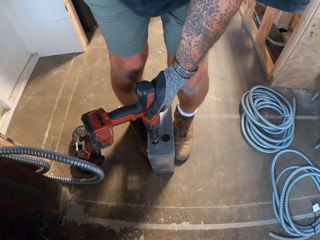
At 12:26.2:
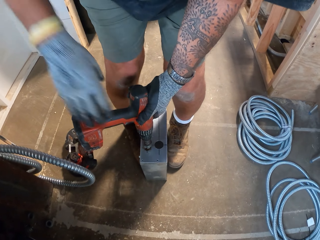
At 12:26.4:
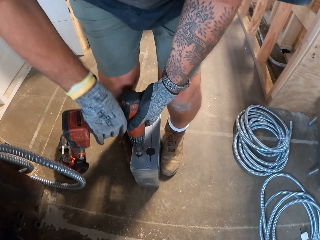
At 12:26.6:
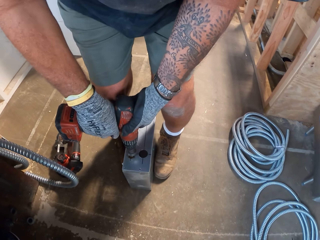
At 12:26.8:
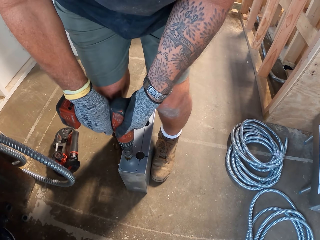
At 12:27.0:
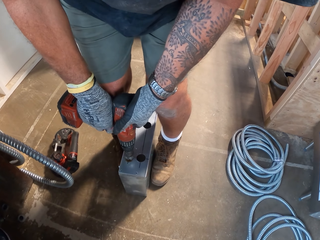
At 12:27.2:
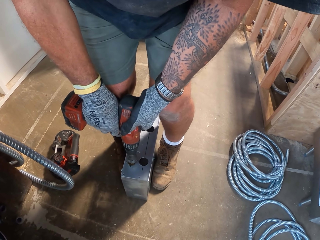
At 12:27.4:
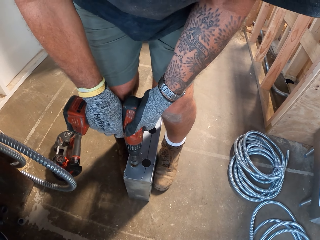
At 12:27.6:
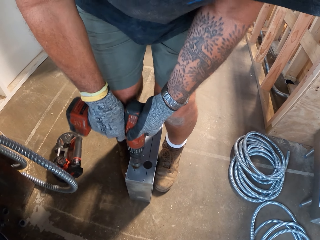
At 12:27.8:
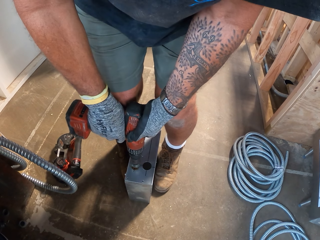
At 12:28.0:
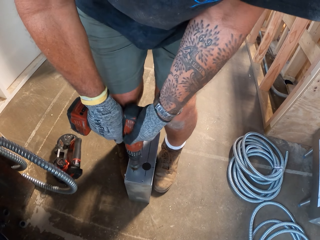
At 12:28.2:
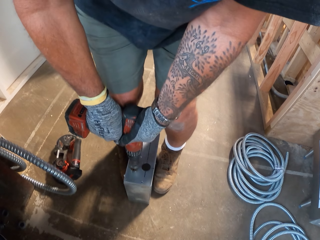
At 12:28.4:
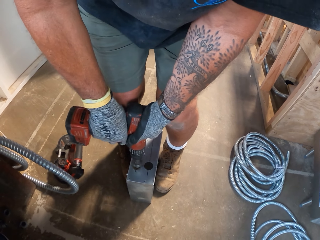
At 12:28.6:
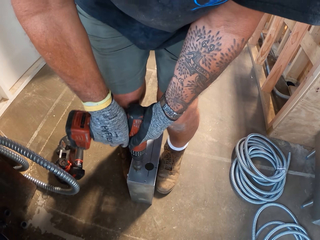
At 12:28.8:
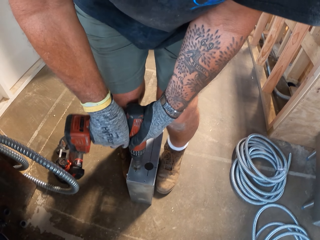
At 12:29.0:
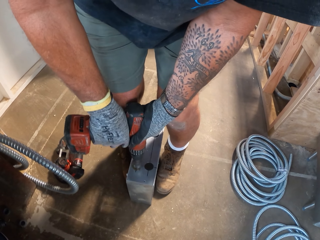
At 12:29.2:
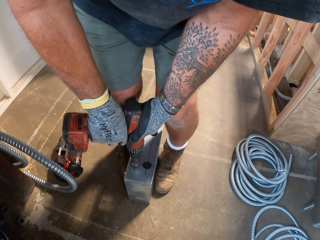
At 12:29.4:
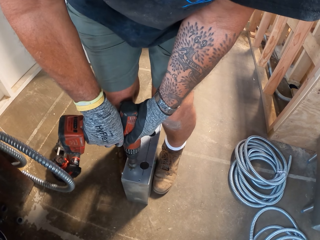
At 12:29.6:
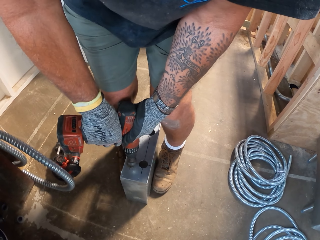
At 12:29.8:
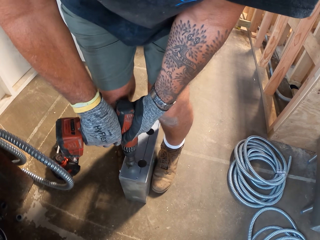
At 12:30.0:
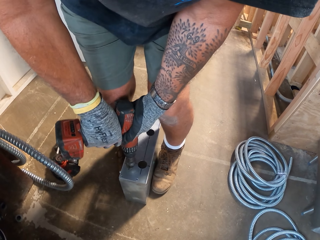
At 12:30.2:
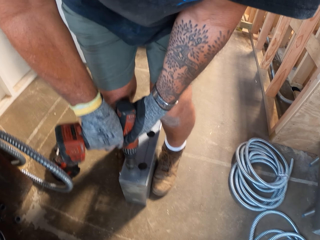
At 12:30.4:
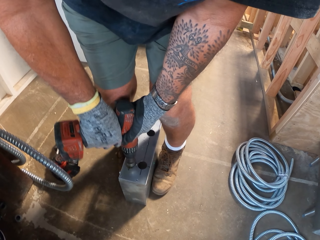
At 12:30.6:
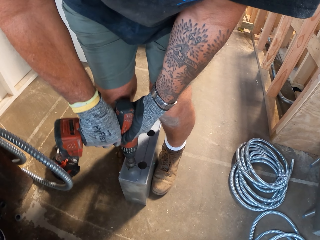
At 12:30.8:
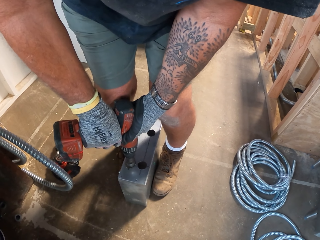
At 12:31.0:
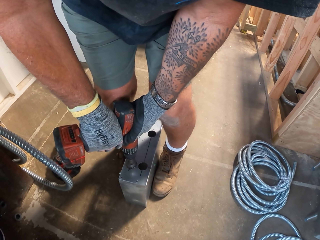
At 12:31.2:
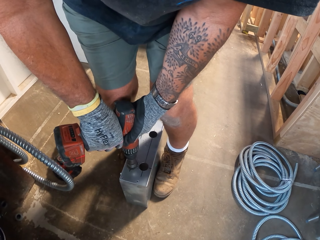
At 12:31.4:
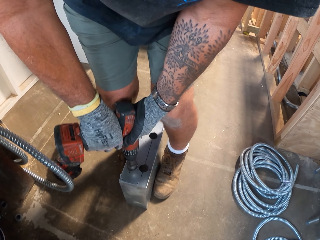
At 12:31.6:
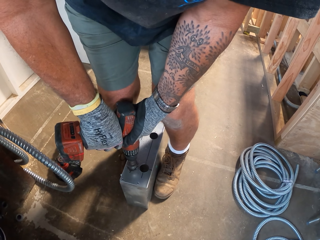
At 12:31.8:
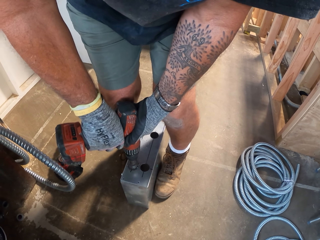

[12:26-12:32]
The camera wearer drills on the metal box.

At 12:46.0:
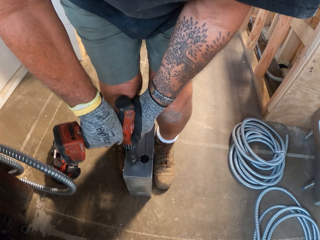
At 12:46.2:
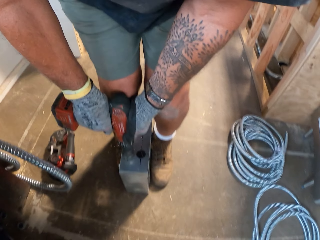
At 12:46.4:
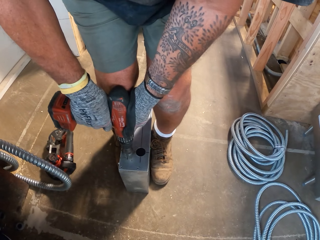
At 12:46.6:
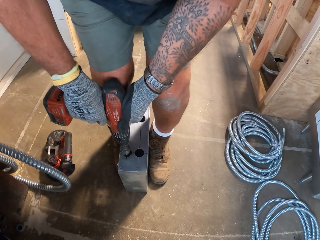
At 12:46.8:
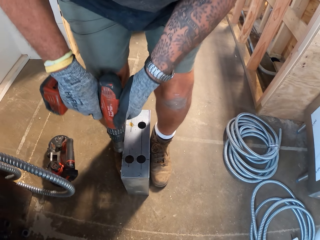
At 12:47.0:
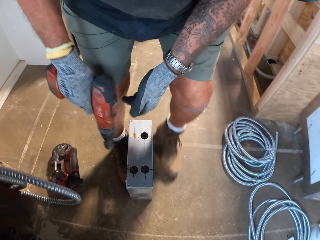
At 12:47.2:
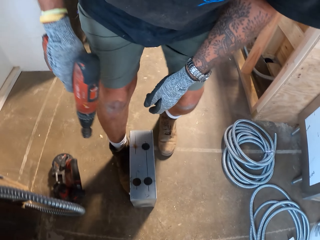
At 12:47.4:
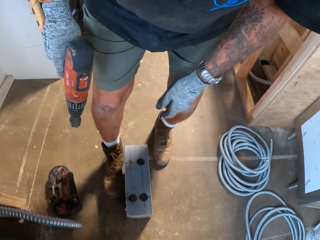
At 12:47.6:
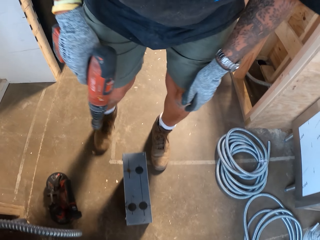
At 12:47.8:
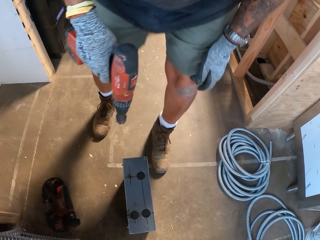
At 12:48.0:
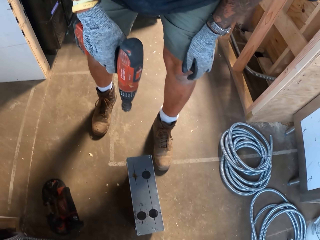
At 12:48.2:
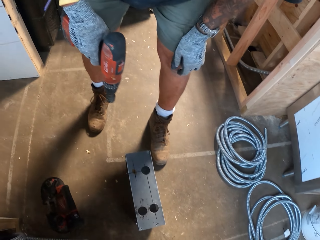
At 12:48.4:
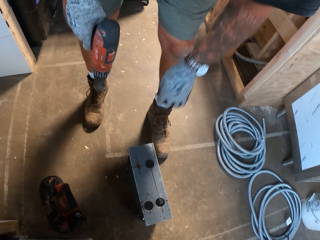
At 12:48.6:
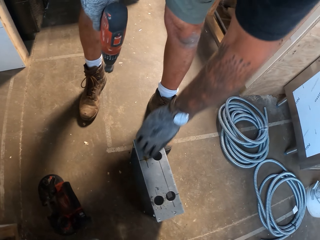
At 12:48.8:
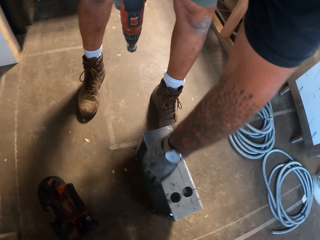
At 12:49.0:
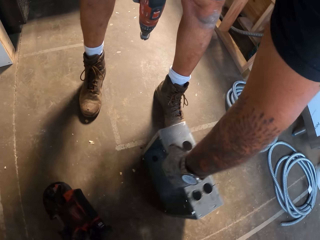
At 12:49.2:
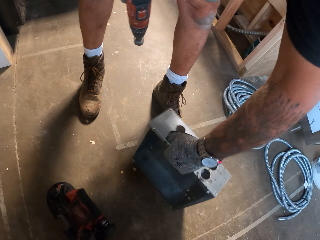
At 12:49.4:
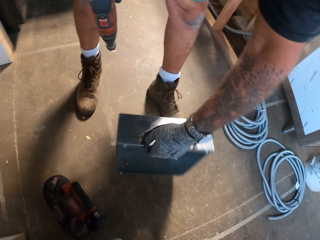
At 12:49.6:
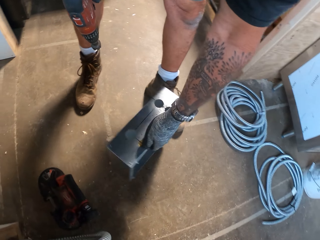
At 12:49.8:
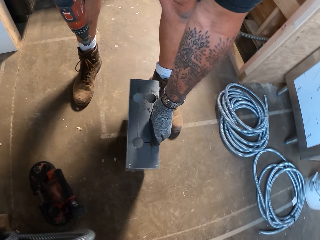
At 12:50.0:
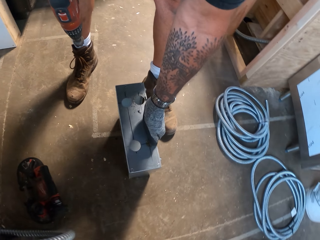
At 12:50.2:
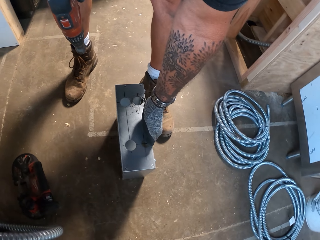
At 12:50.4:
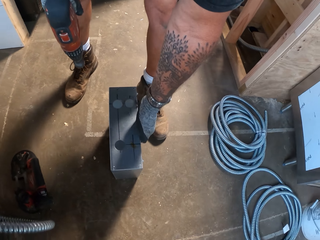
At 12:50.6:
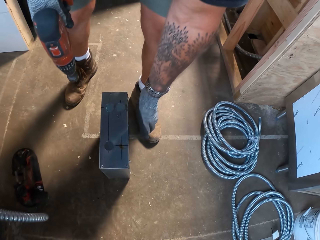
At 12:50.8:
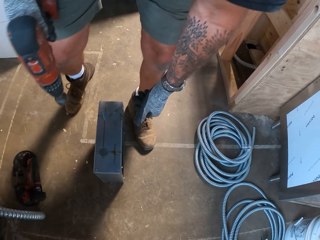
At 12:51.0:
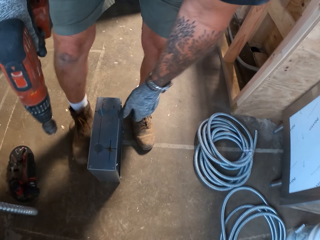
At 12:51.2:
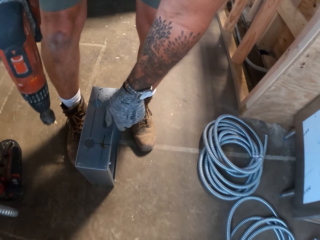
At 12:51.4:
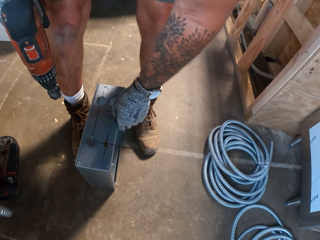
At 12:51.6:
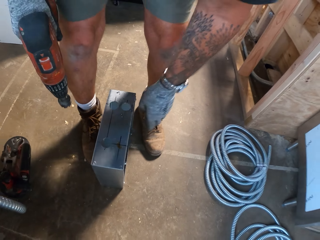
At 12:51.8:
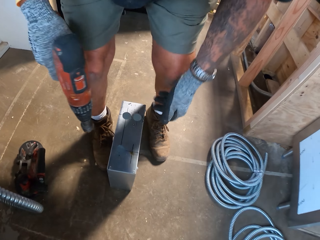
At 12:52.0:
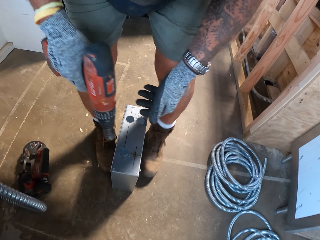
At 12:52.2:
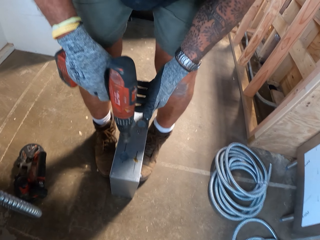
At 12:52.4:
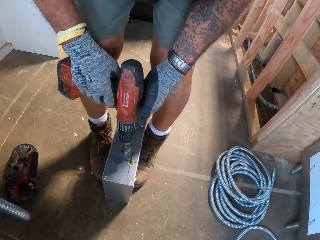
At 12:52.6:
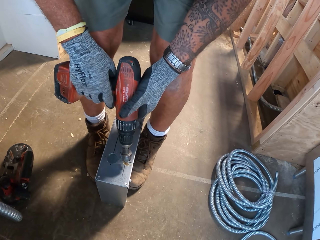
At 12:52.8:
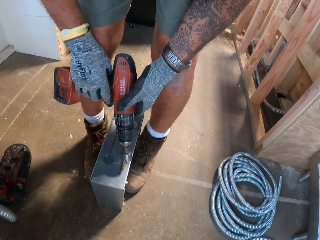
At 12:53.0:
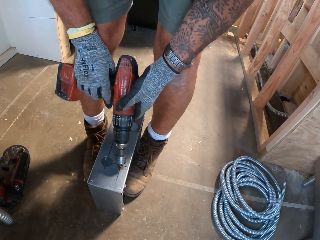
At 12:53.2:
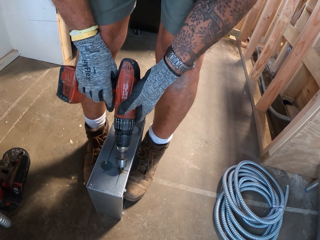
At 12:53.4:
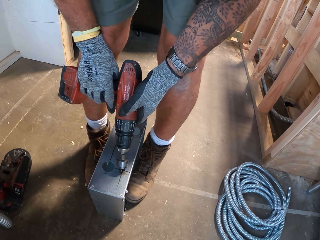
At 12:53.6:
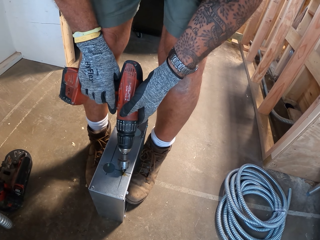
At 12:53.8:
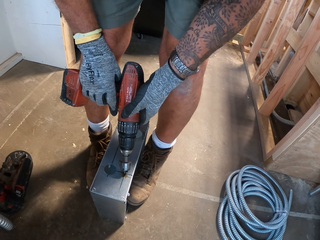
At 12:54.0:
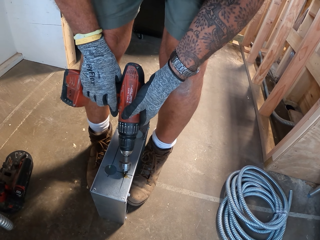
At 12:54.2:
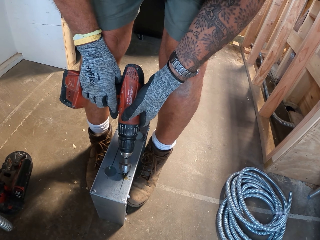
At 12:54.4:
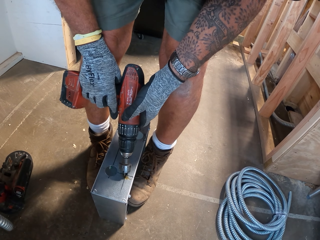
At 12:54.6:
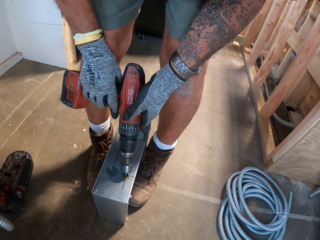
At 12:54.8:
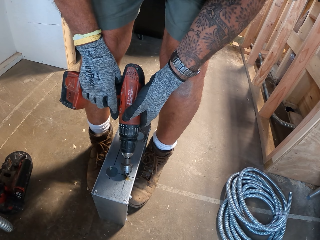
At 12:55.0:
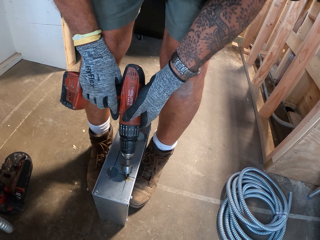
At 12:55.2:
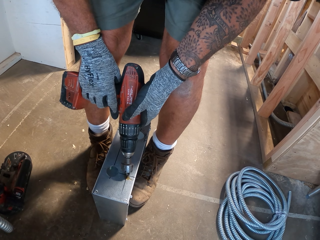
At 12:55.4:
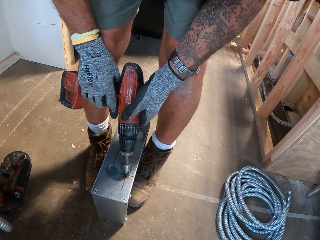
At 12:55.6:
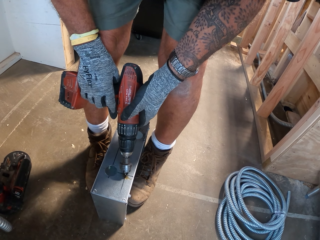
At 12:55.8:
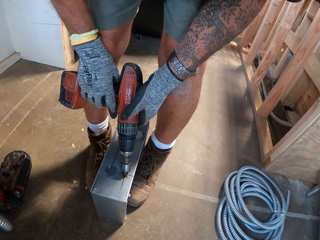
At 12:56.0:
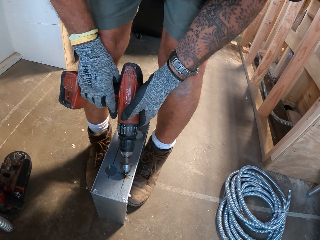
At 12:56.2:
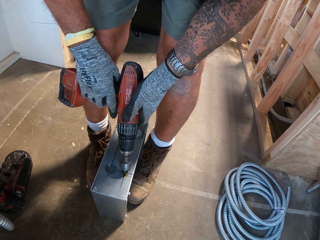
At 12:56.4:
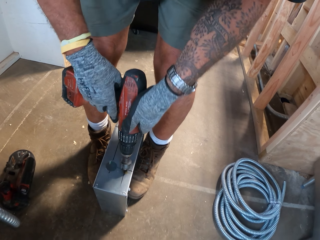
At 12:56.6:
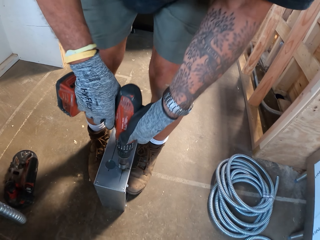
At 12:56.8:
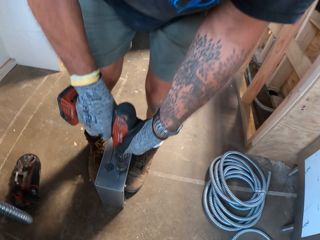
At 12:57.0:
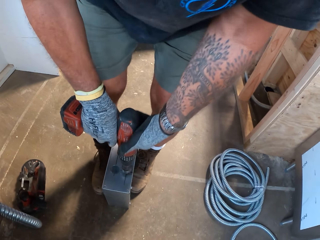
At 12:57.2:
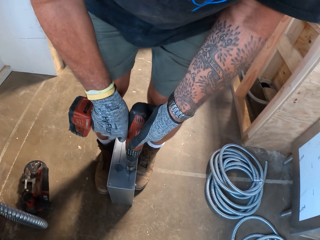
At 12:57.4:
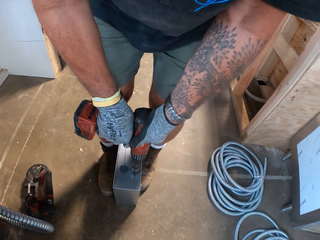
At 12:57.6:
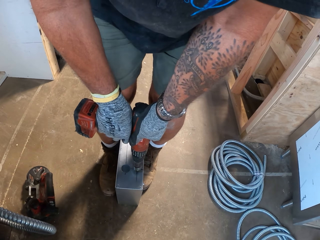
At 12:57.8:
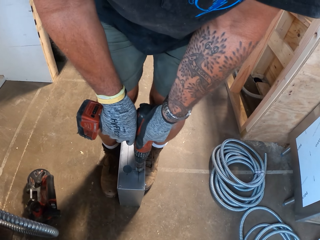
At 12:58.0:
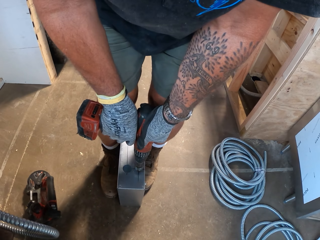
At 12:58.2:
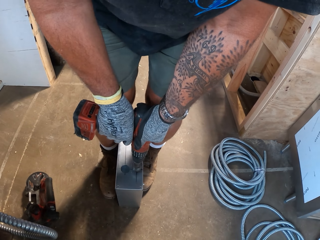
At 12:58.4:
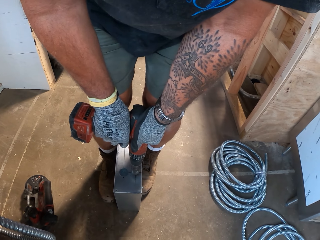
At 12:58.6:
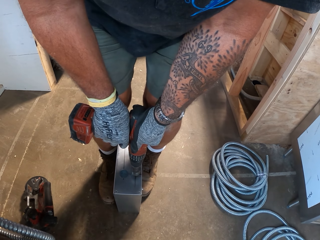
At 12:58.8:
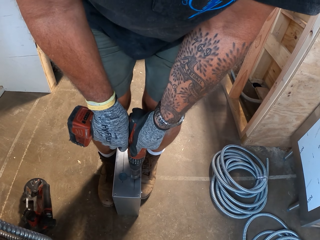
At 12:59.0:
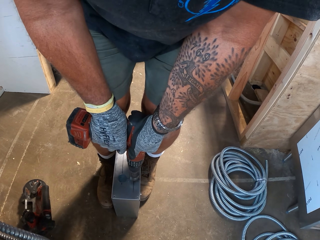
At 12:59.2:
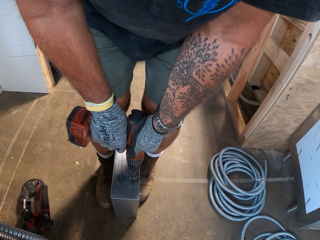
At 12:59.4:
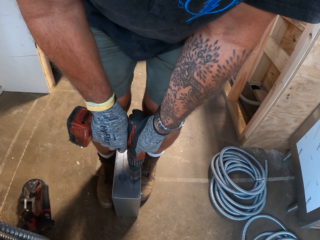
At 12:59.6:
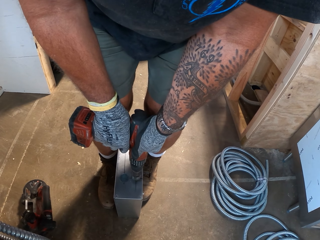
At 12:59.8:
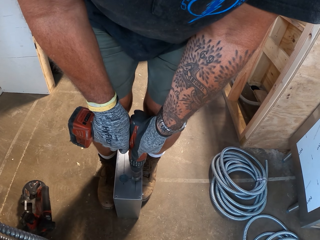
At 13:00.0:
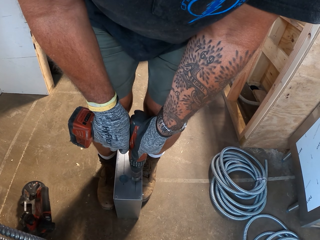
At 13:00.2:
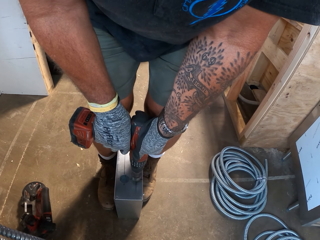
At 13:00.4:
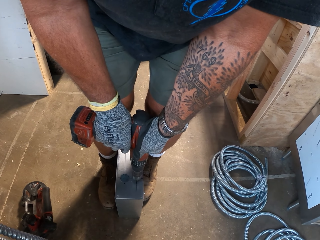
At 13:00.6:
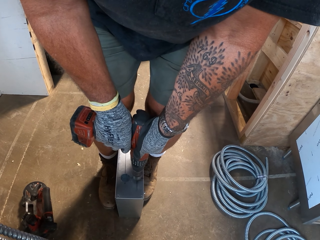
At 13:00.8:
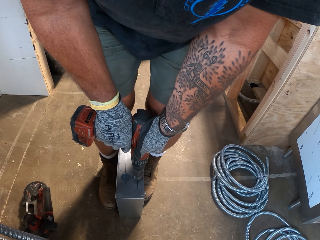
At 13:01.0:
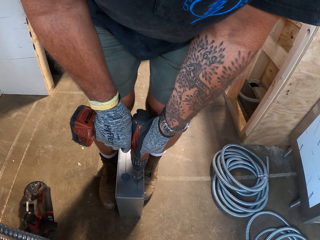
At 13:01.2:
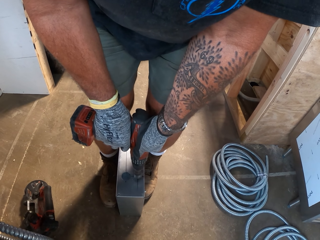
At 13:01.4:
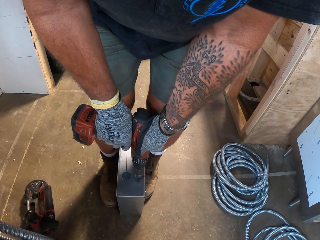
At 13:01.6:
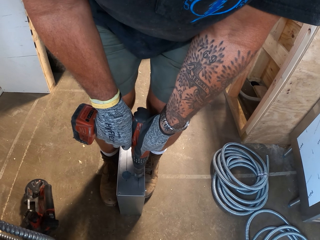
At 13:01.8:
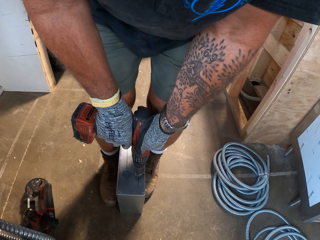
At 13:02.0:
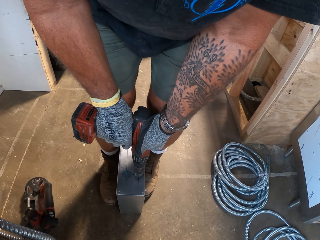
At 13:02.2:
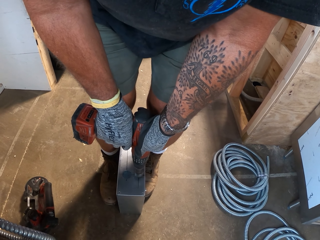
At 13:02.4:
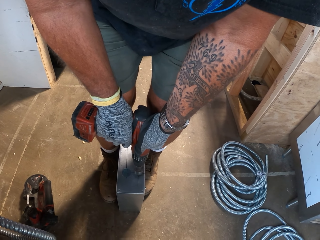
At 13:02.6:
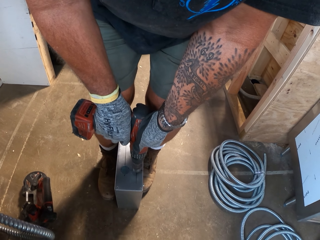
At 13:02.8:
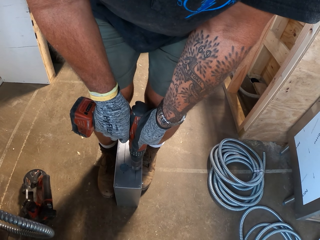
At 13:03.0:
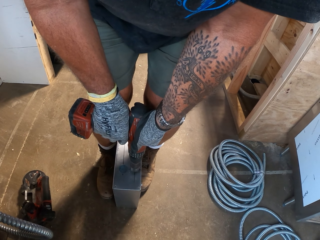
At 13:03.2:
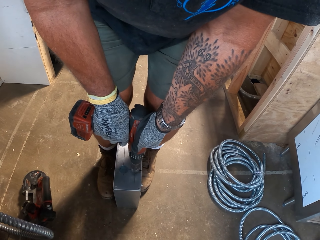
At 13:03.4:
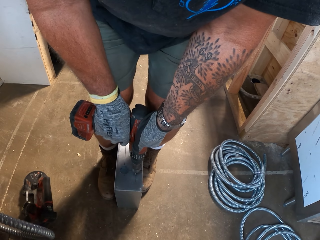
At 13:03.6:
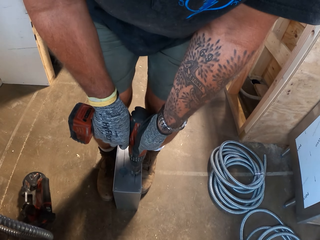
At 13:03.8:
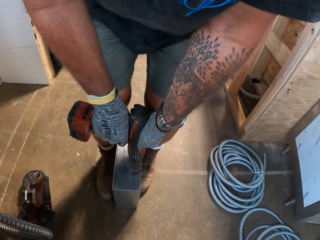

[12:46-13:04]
The camera wearer stands. They turn the metal box. They drill on the metal box.
